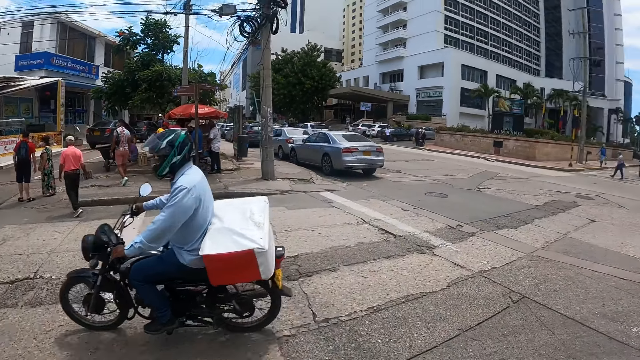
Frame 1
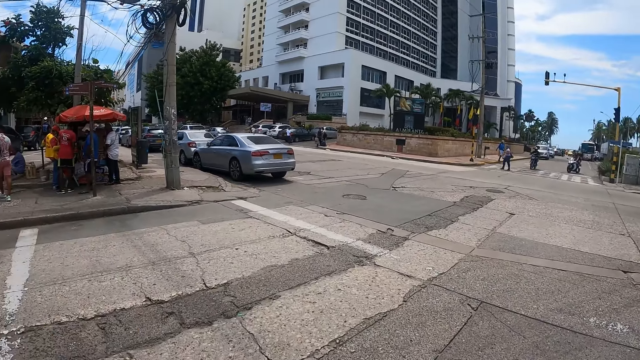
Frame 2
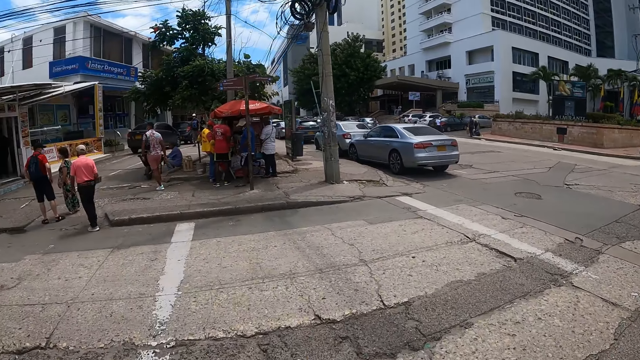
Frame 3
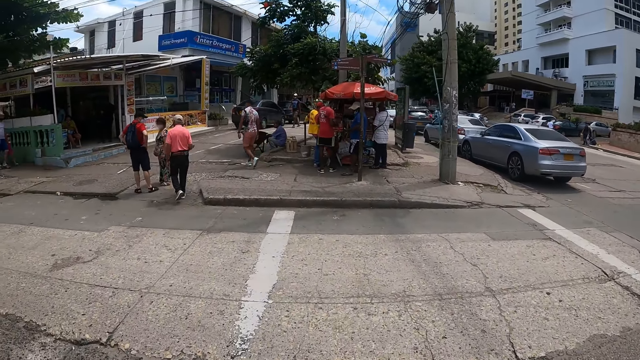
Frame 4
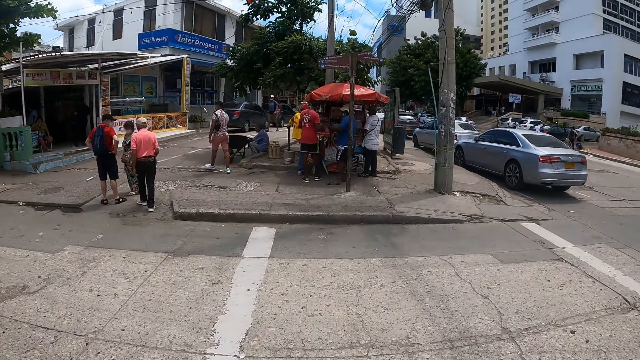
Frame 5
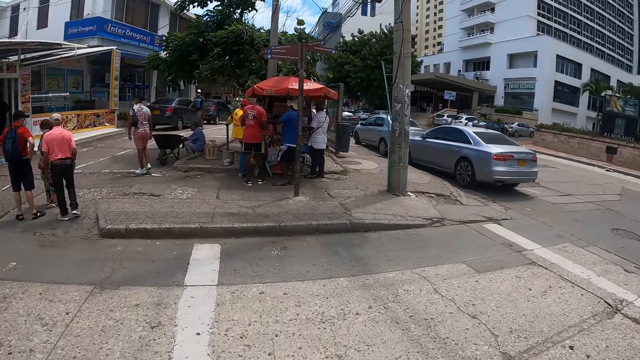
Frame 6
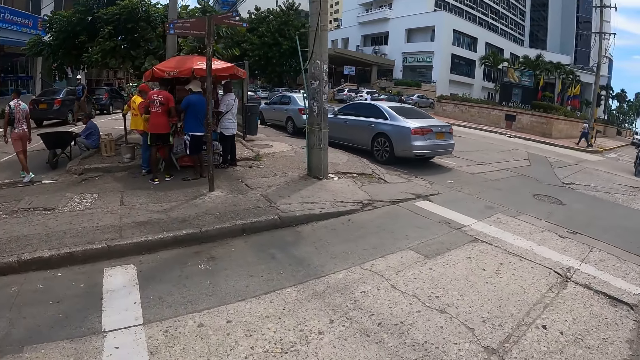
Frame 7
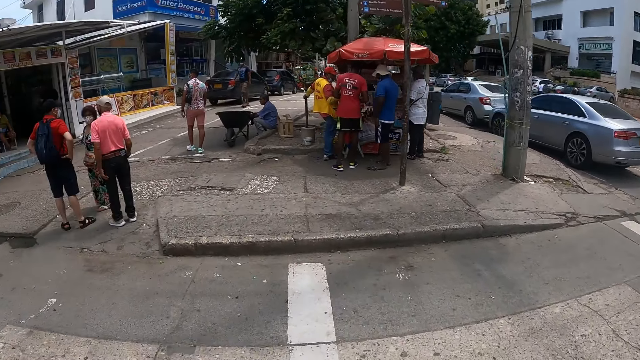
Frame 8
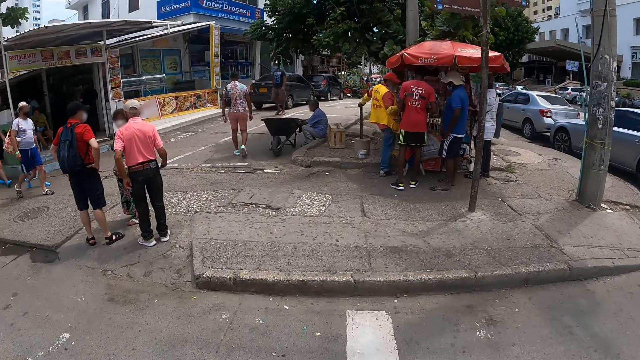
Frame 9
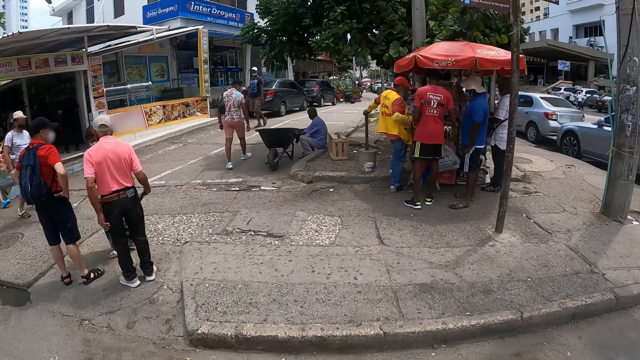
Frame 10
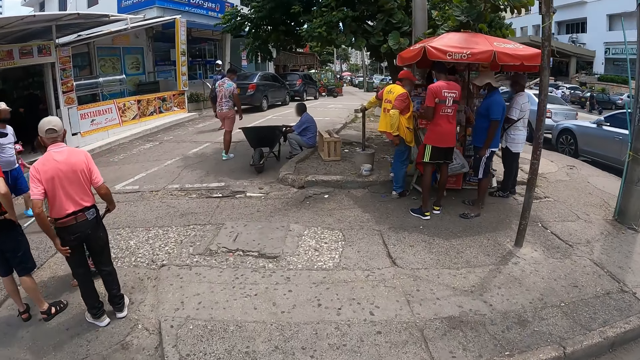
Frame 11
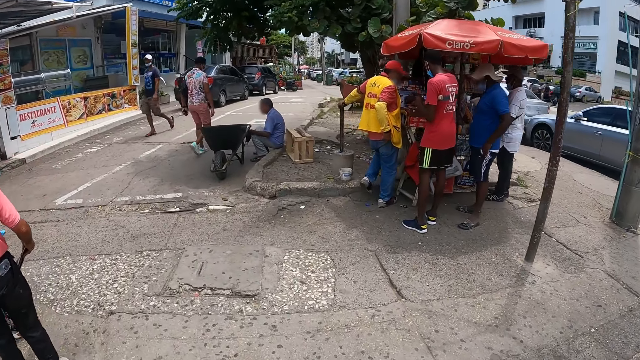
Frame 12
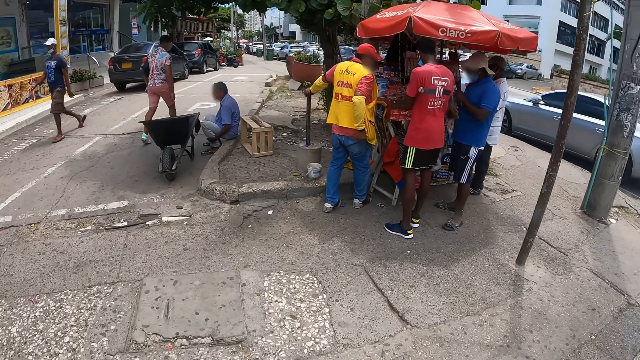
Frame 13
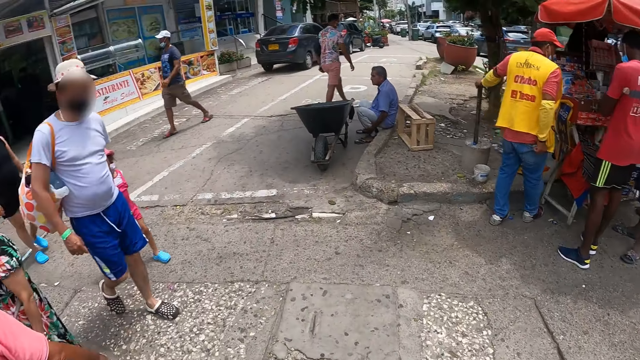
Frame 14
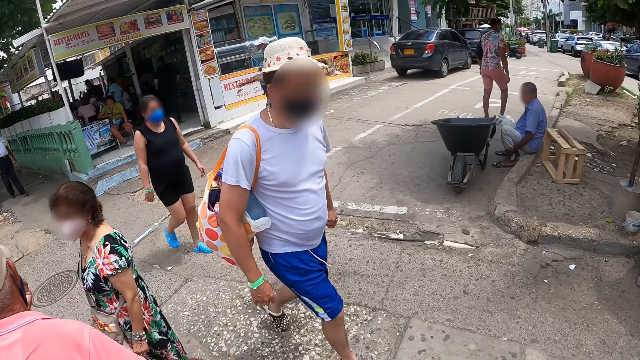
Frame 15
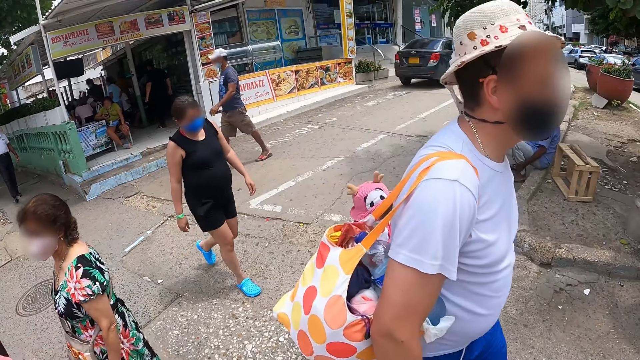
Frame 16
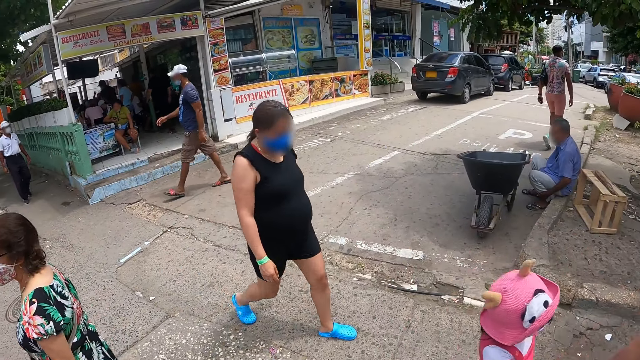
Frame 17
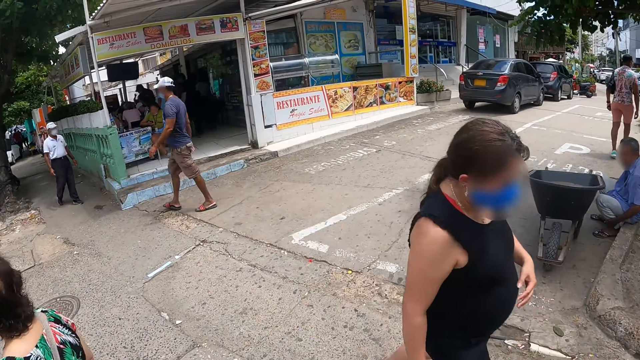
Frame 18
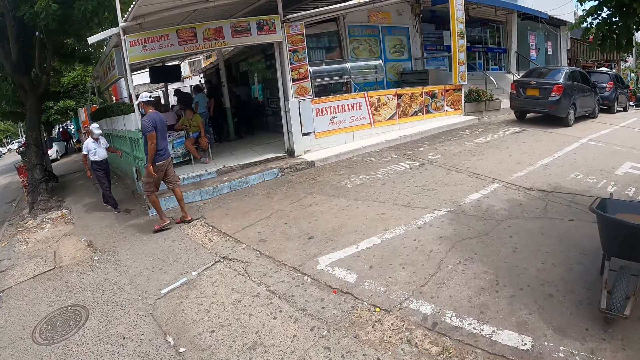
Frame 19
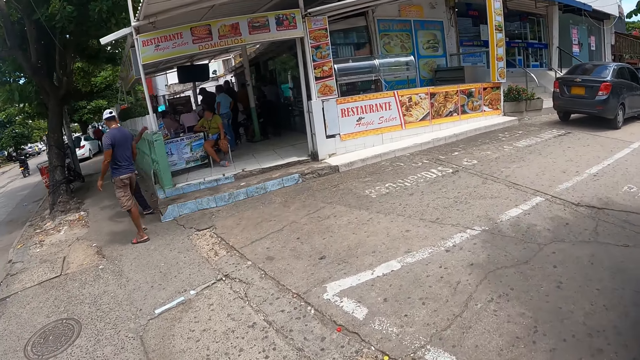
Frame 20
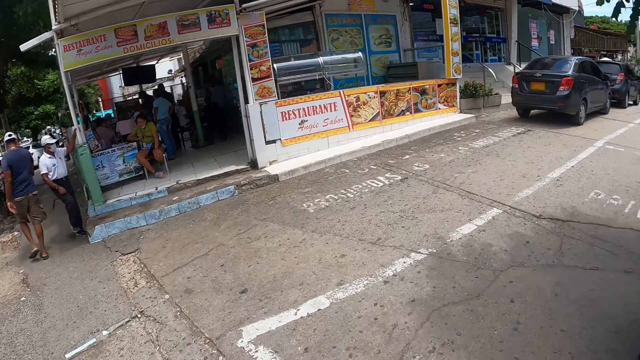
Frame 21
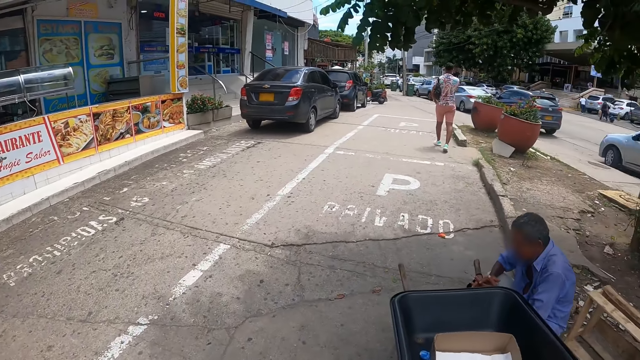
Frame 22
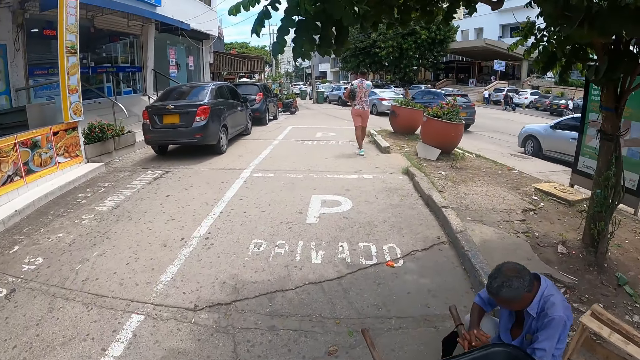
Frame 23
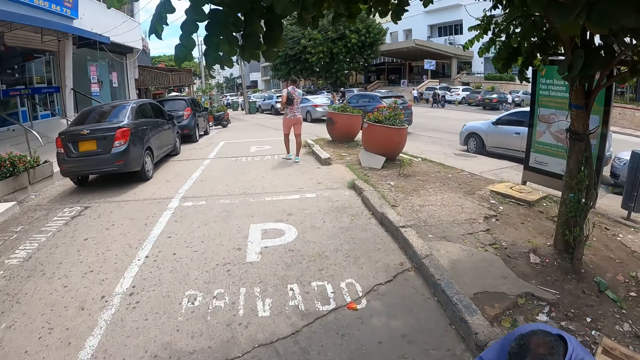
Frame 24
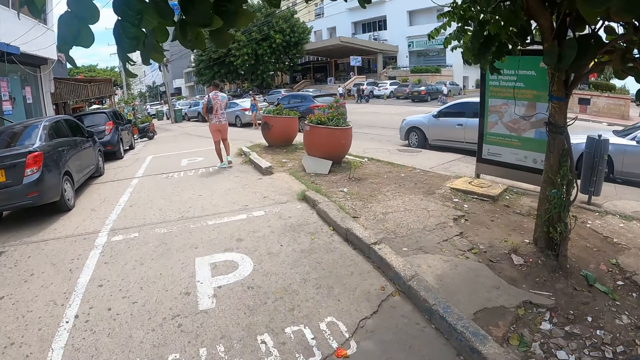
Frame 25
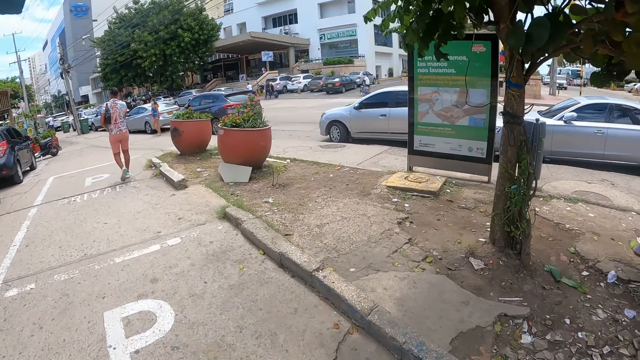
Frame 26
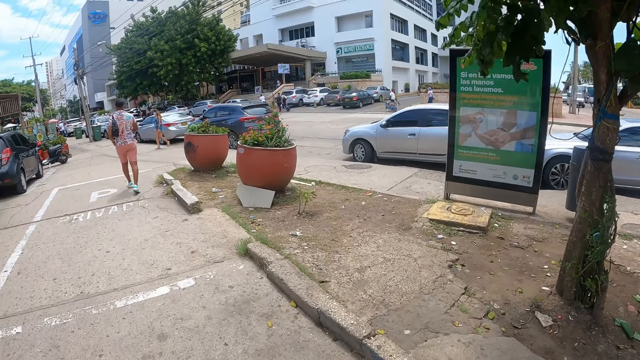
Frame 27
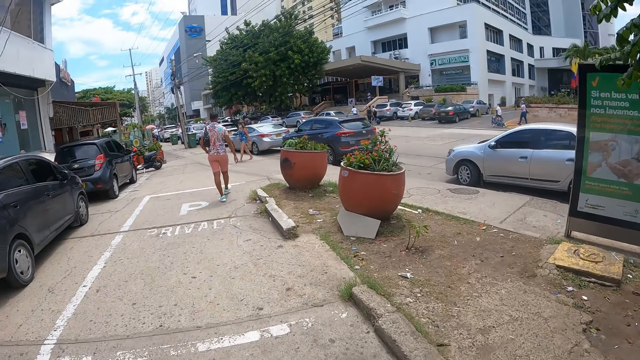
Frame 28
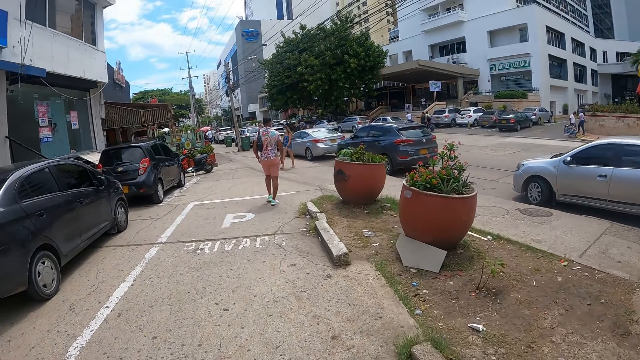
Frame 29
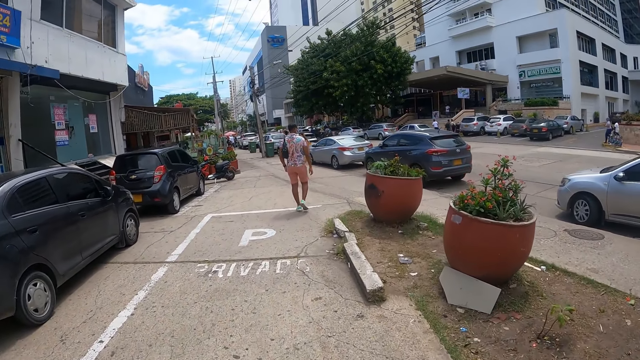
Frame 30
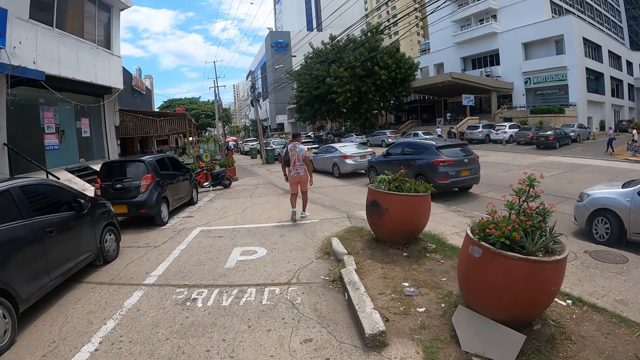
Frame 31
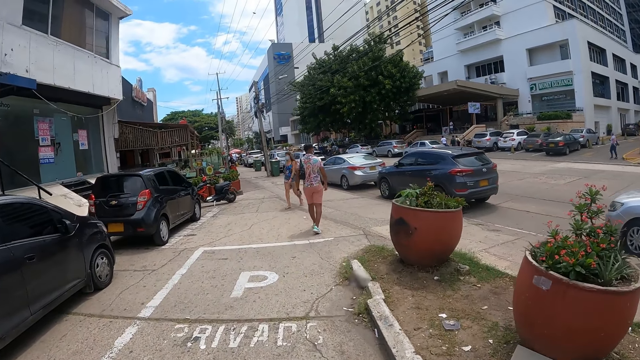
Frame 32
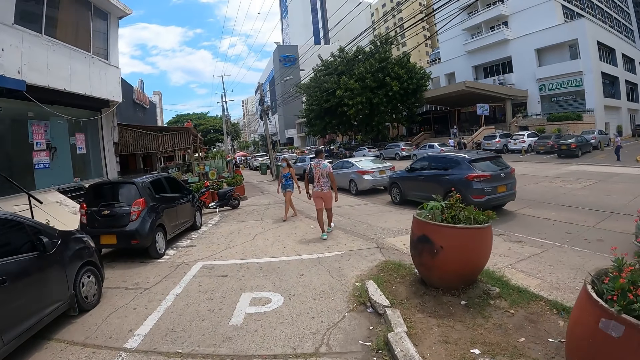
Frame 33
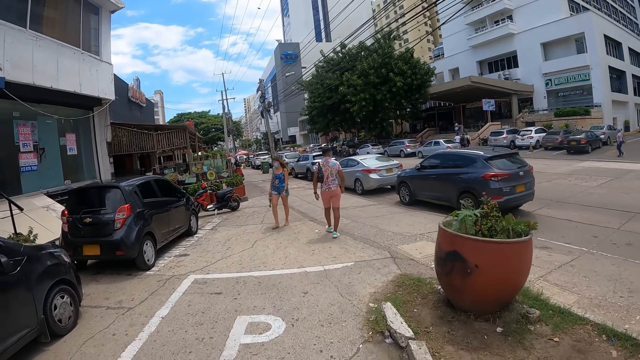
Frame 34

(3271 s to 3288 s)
The camera wearer walks across the road. They walk along the street. They walk along the streets. They look around. They walk along the street.

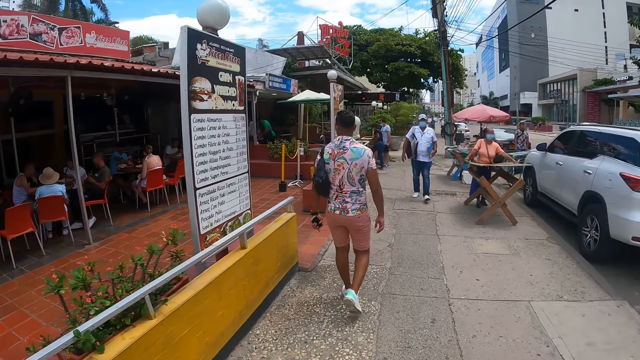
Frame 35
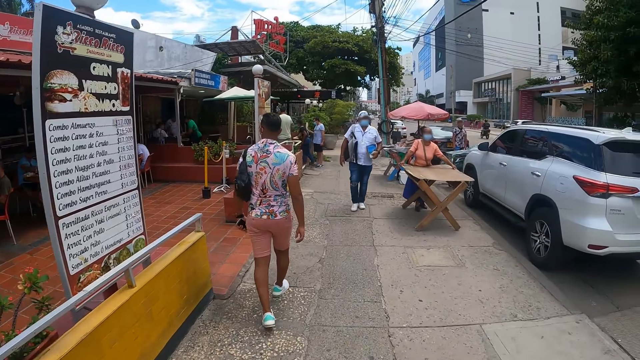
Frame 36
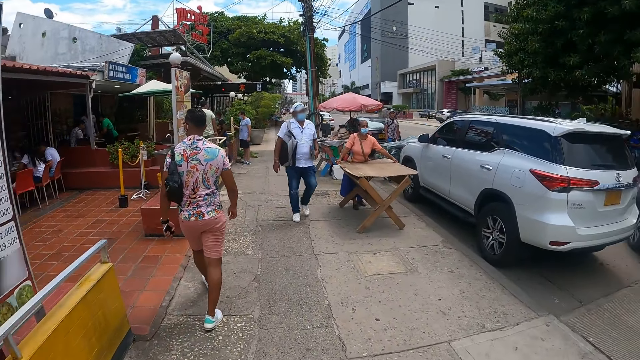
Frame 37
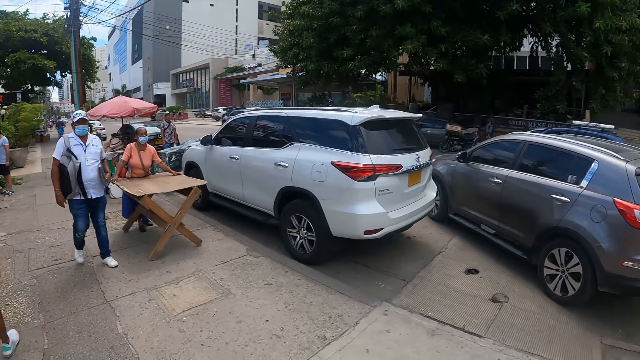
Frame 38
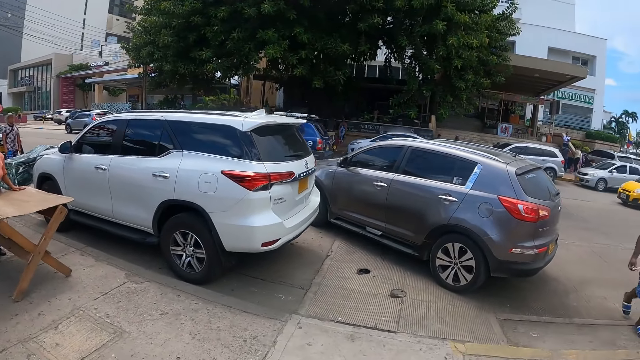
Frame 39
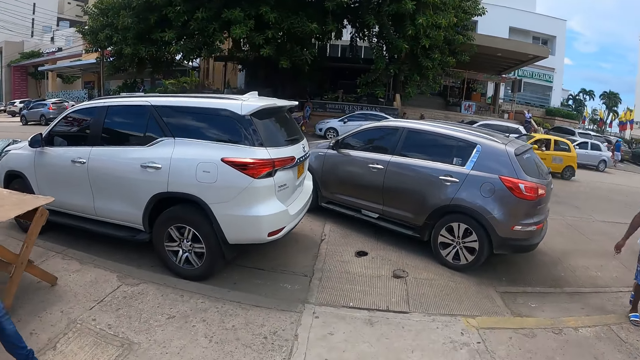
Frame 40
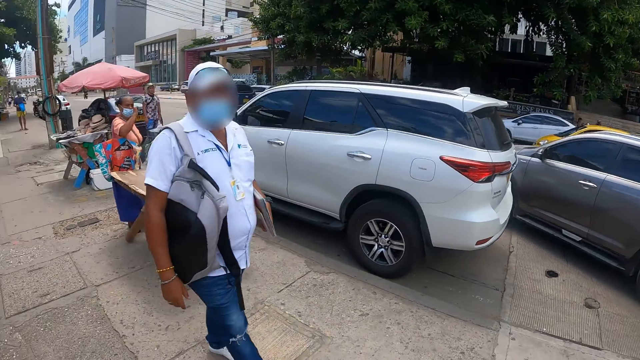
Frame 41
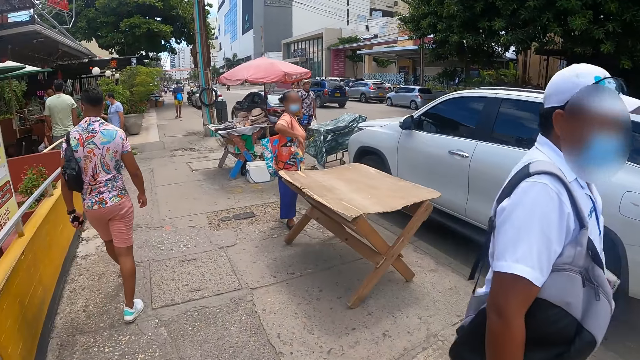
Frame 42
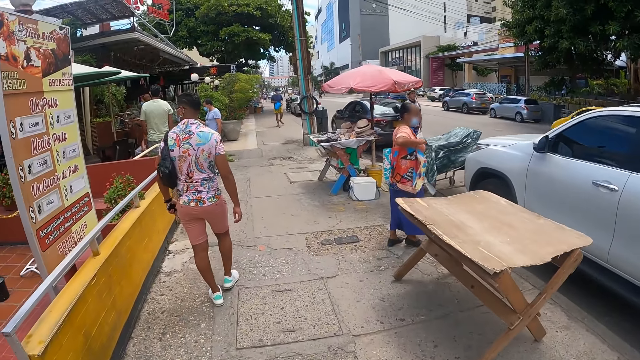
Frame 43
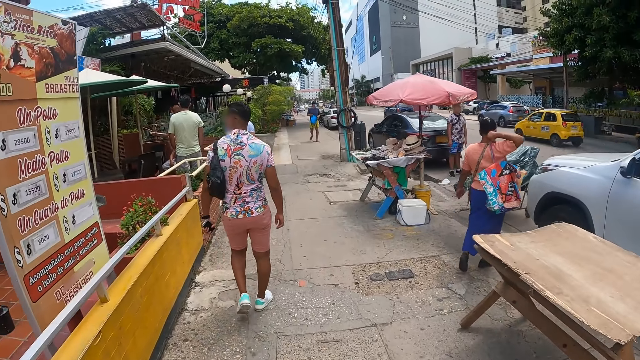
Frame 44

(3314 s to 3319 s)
The camera wearer looks around.
